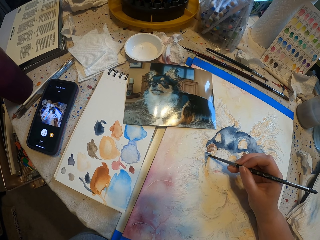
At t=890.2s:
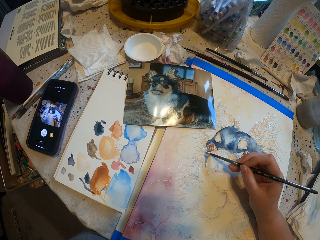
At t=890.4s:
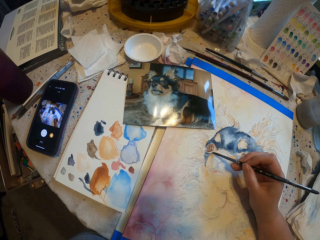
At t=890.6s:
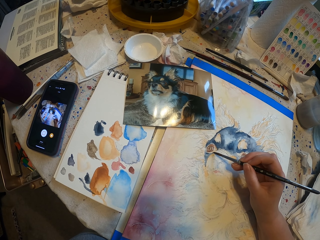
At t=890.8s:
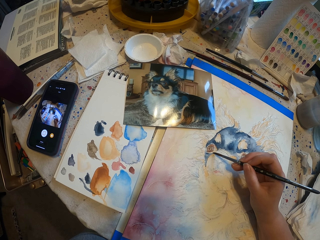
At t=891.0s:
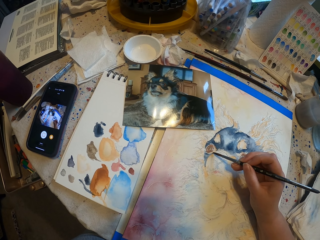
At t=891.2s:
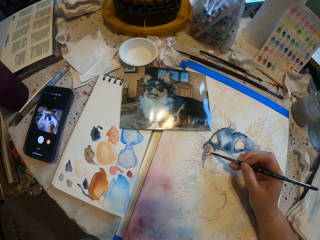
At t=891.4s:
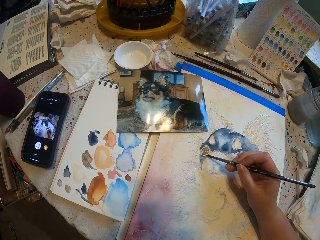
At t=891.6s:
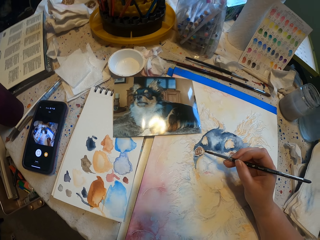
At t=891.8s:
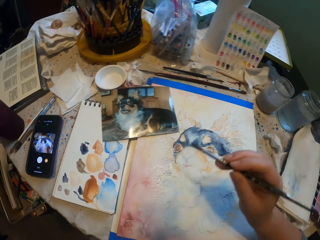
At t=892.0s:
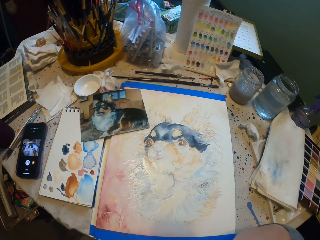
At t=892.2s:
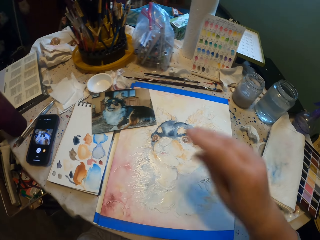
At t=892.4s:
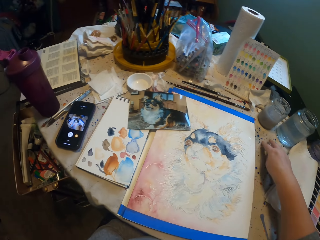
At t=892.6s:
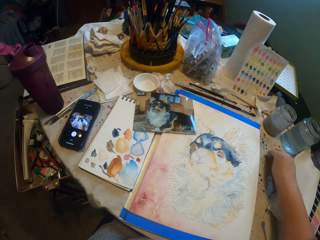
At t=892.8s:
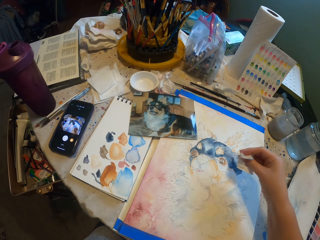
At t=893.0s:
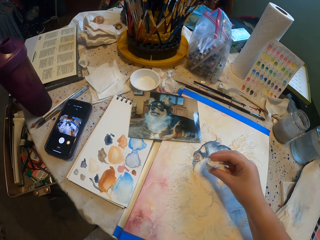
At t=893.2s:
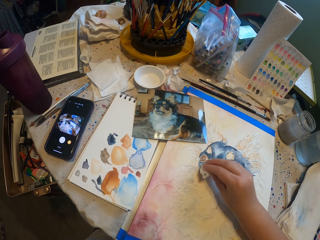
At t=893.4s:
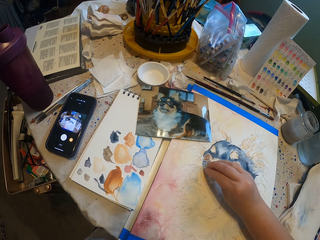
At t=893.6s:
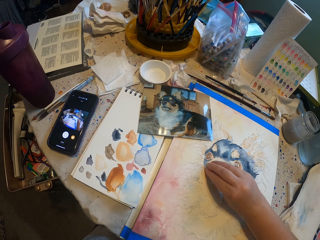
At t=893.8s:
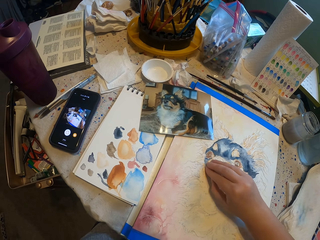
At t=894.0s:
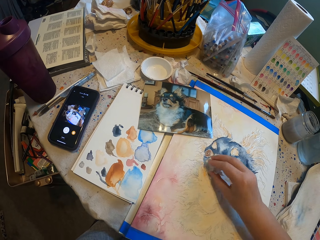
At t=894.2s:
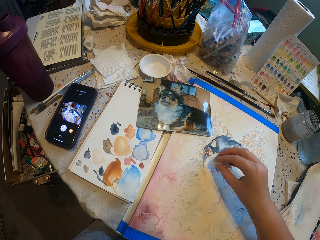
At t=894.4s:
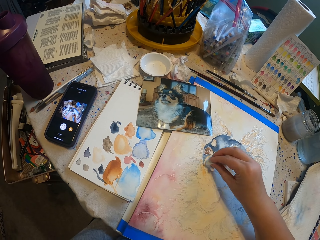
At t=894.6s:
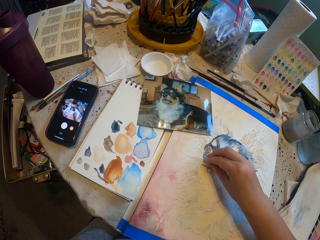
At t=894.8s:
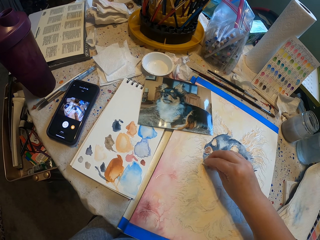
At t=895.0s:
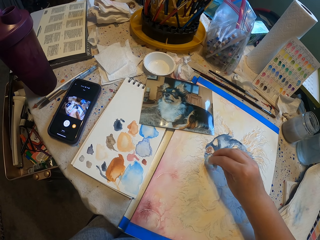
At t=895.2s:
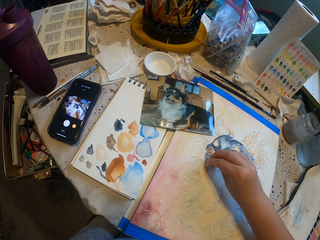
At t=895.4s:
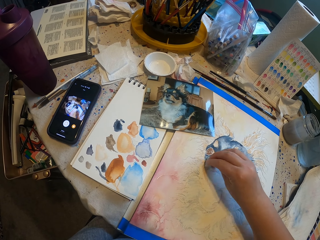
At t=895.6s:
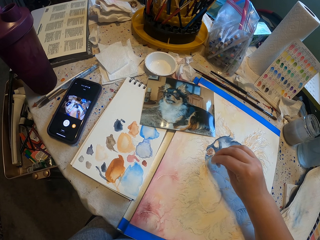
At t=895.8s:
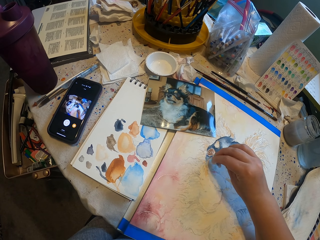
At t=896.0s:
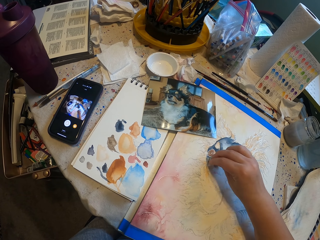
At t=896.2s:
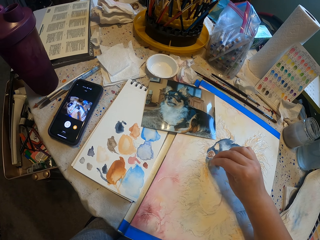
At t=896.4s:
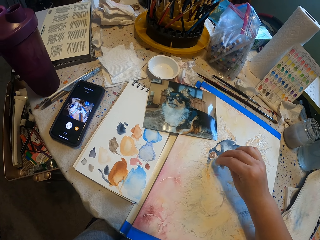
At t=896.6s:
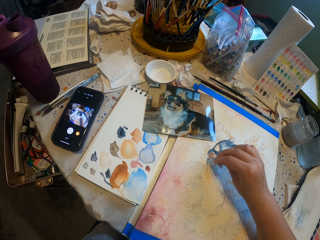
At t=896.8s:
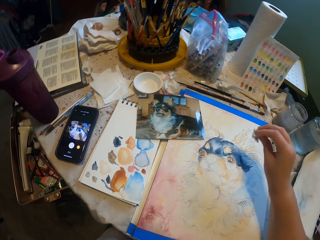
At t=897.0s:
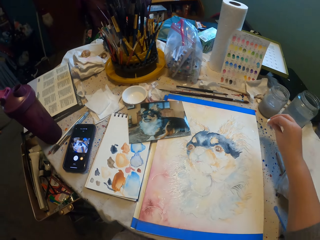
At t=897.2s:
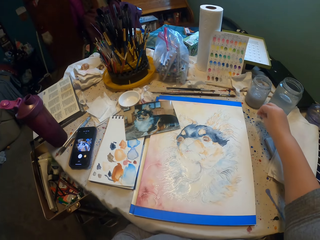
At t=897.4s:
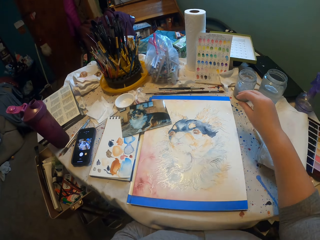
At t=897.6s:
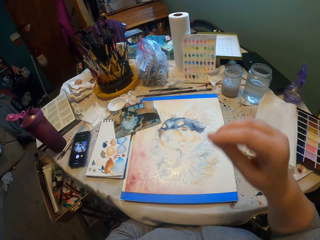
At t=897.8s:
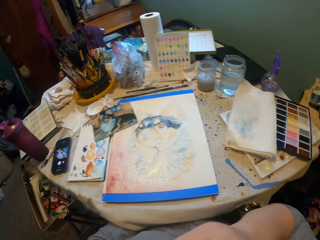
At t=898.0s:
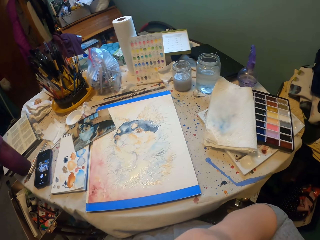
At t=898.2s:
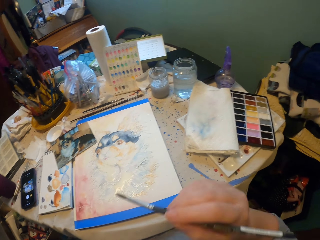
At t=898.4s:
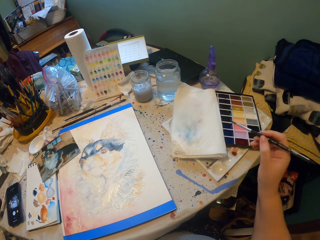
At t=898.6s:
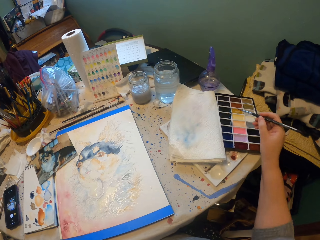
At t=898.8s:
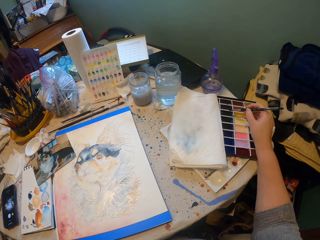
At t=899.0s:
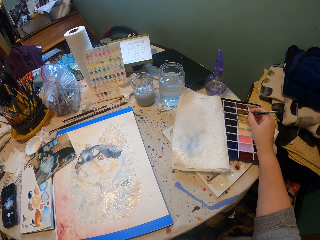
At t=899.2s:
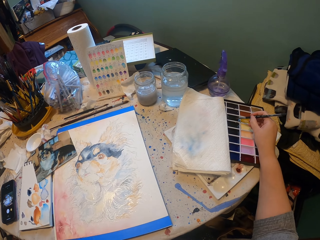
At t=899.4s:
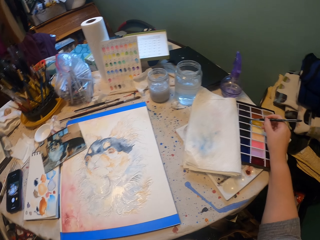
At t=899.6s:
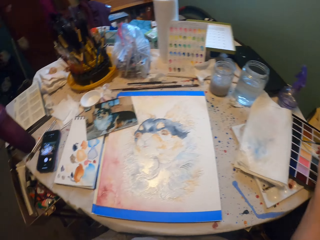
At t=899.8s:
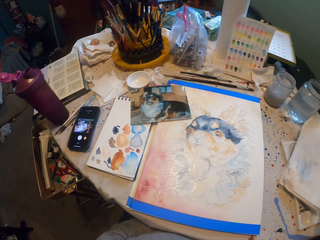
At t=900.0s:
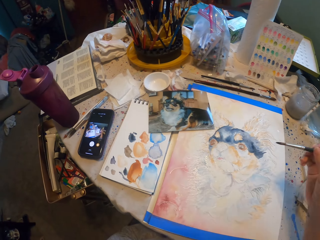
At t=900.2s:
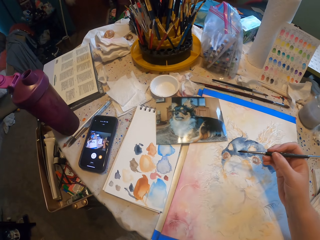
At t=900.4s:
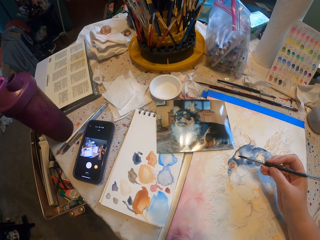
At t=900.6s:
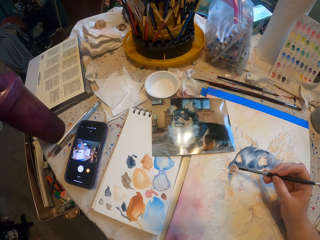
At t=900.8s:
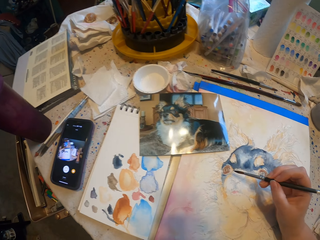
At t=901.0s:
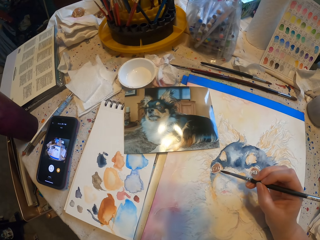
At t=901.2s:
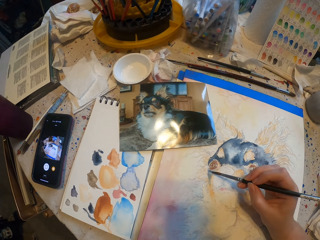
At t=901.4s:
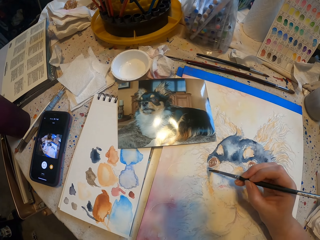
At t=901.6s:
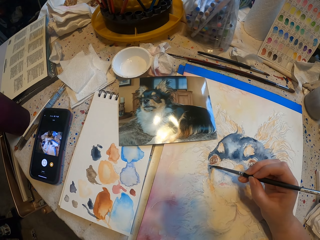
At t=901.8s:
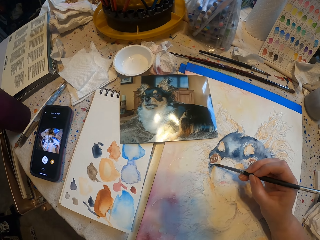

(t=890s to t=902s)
The camera wearer takes a wiping material. They wipe on the picture. They put the wiping material down. They take the painting brush. They touch the painting brush on the color. They paint a picture on the paper.

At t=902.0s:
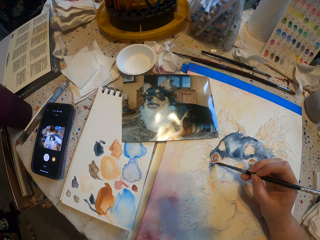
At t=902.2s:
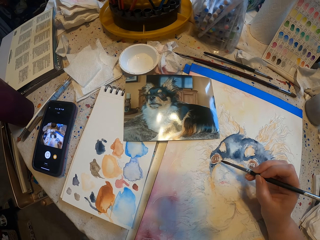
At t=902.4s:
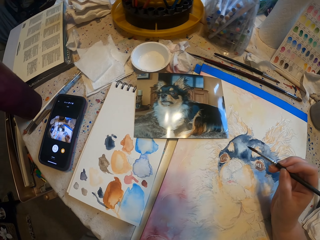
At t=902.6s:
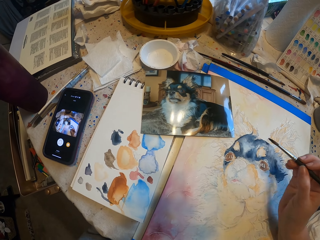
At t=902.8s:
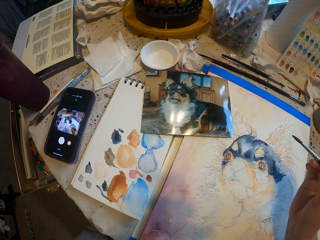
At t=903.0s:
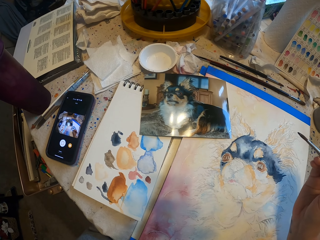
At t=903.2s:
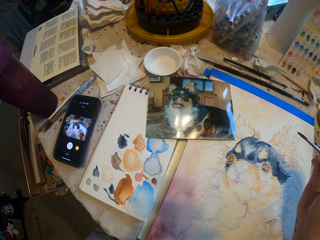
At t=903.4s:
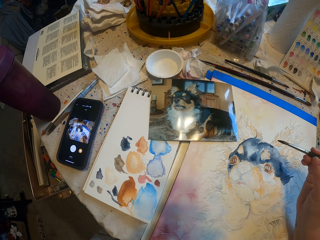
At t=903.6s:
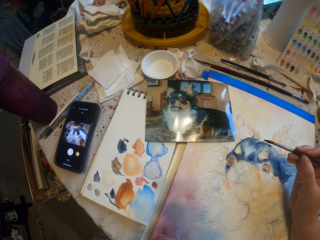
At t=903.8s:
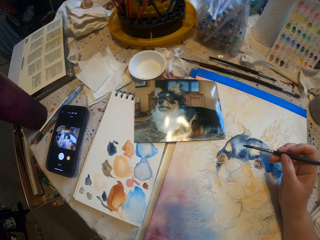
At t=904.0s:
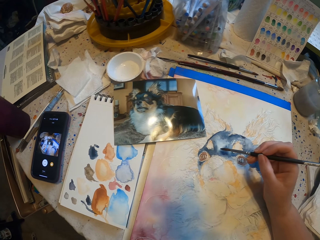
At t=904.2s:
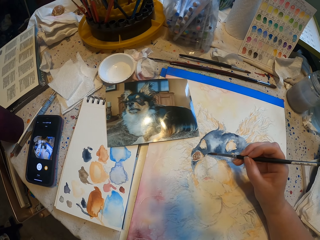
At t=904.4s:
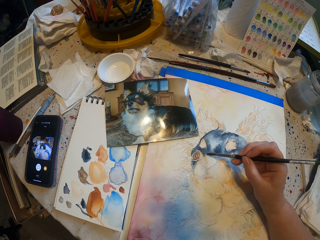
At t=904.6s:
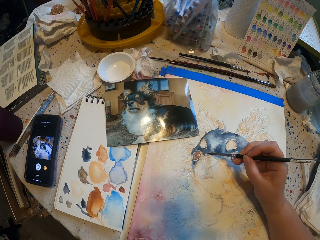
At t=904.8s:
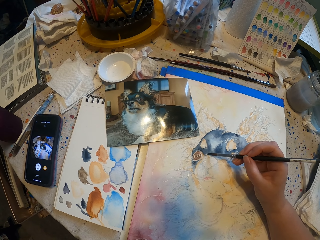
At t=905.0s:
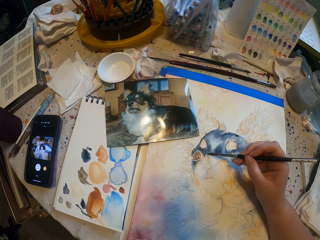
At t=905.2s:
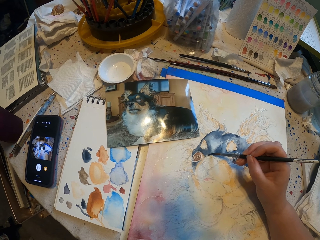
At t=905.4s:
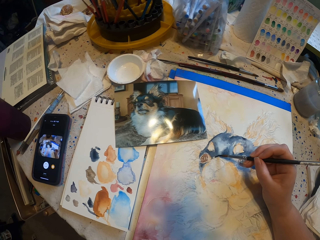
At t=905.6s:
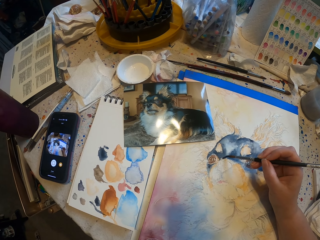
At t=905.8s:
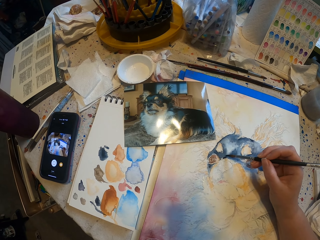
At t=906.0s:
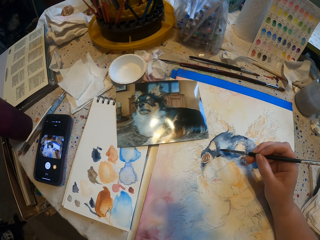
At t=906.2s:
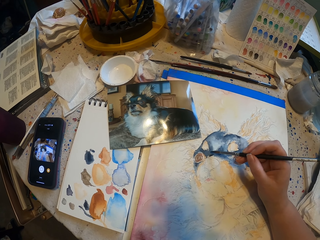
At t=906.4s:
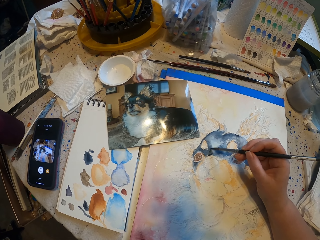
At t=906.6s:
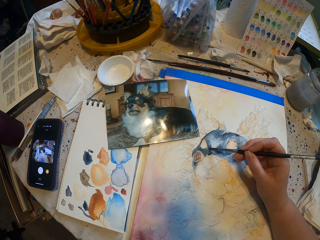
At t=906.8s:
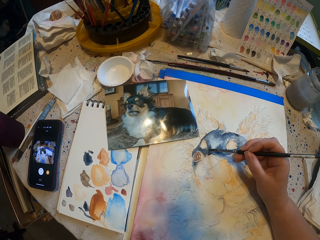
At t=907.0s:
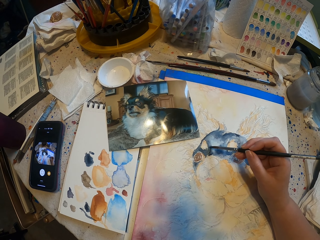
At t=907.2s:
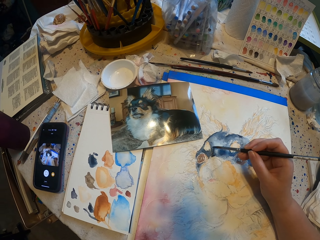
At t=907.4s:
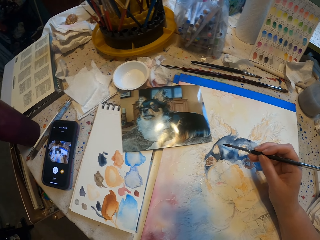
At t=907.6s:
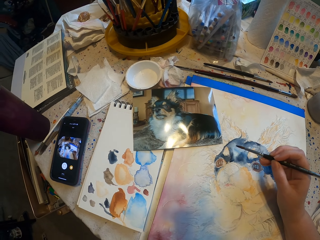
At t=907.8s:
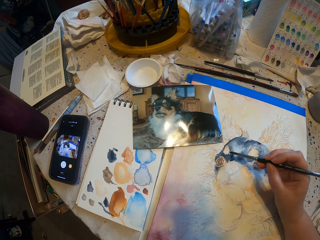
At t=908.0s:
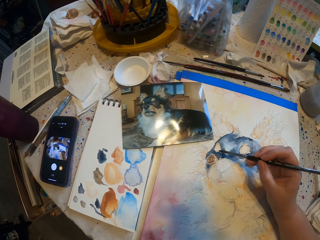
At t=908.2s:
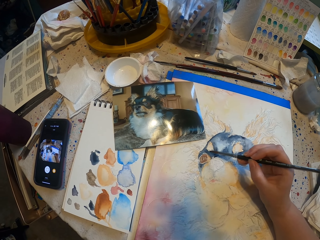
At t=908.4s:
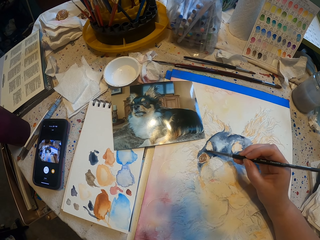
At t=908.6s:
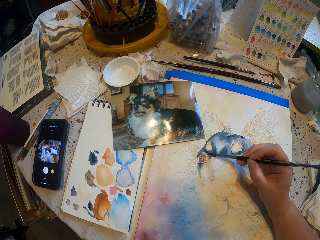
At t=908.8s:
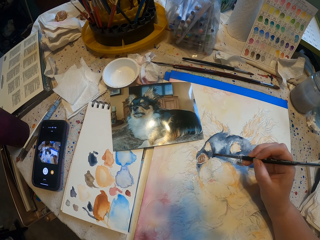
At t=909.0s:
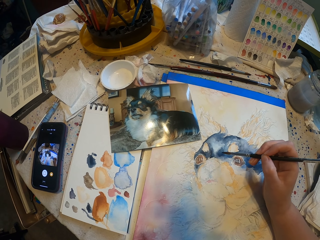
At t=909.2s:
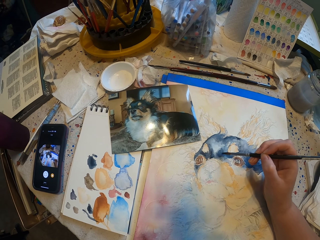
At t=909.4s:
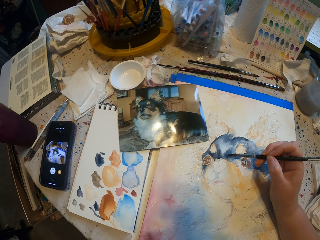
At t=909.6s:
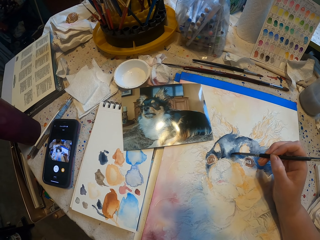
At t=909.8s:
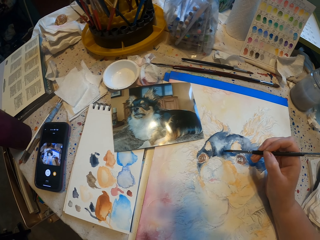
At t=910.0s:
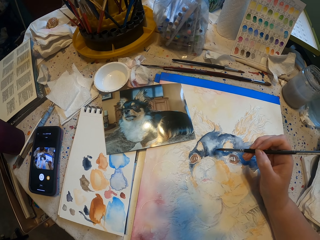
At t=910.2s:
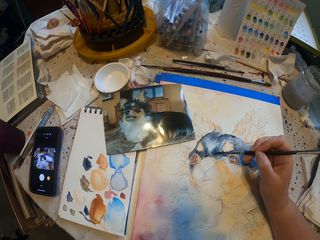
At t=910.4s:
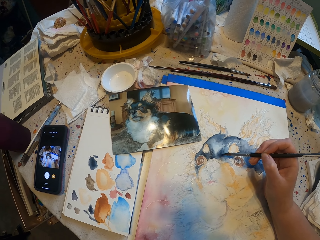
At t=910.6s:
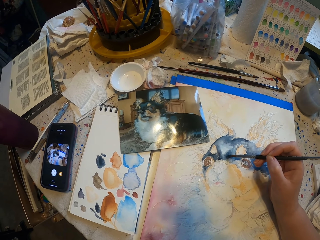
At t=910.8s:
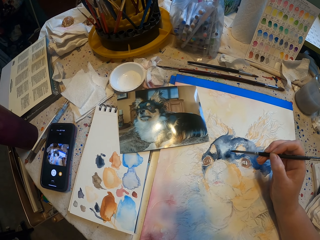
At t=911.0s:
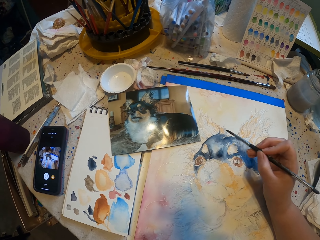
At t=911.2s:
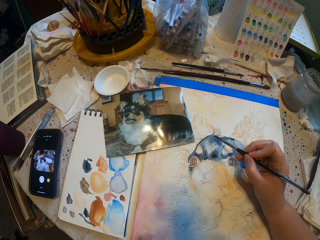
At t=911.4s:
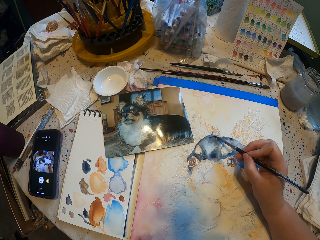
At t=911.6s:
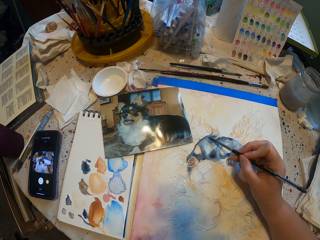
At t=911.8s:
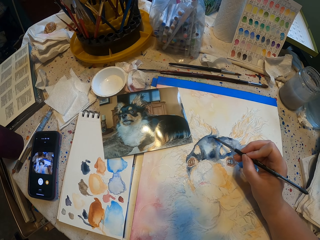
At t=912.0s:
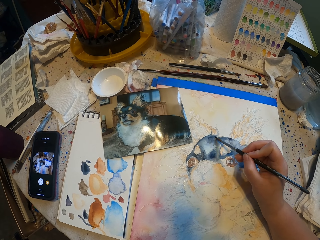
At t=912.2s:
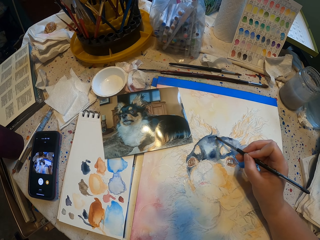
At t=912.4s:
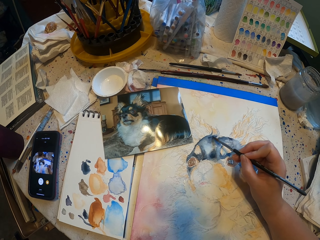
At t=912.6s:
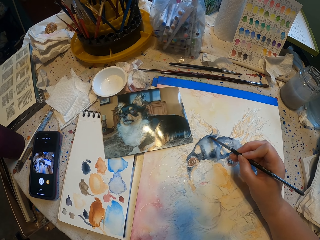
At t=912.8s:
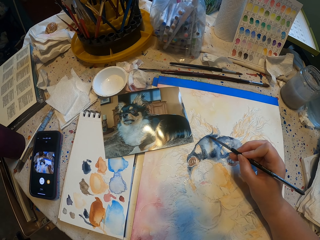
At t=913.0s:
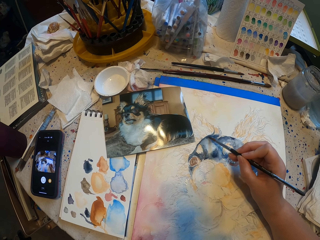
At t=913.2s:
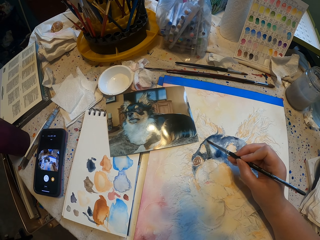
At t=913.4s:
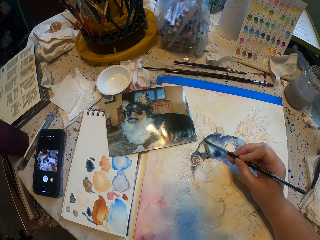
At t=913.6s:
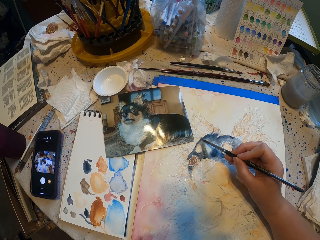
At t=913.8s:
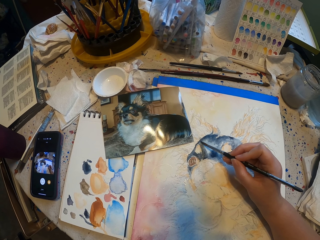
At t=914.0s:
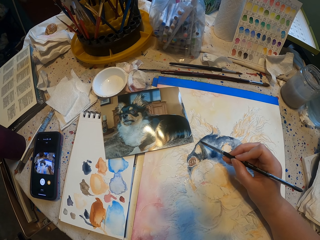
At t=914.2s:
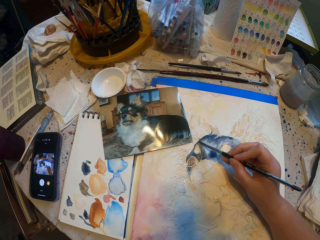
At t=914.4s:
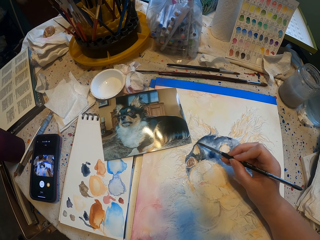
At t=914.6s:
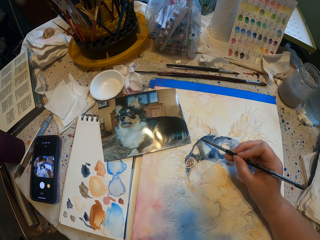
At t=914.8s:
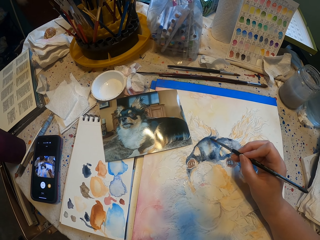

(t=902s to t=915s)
The camera wearer stops painting. They paint a picture on the paper.
